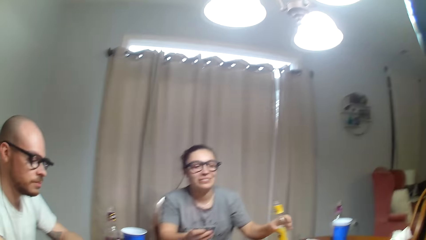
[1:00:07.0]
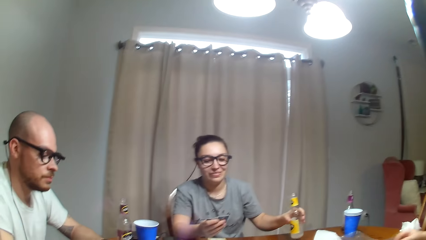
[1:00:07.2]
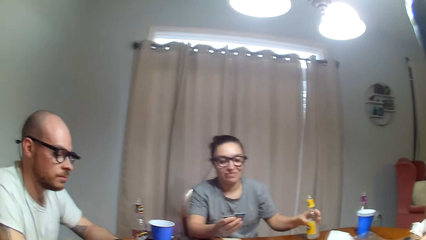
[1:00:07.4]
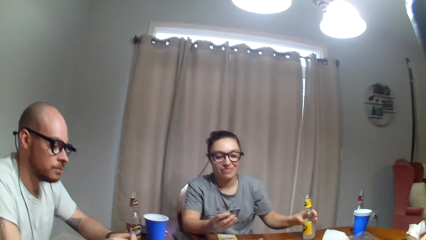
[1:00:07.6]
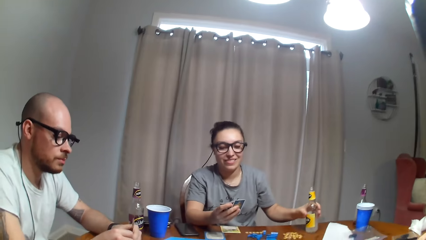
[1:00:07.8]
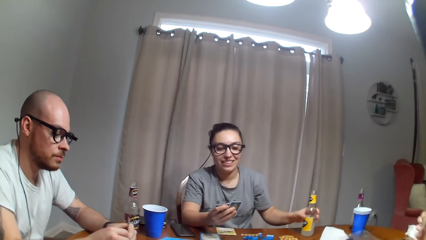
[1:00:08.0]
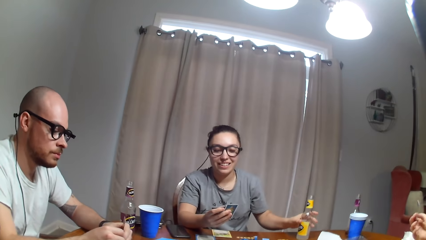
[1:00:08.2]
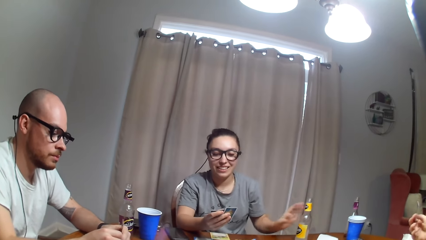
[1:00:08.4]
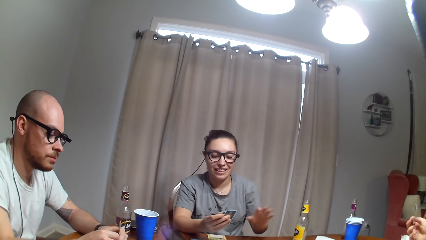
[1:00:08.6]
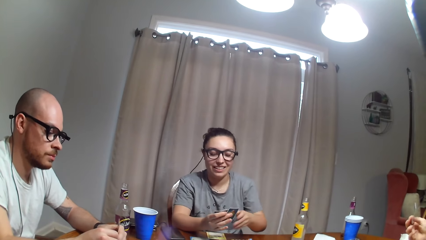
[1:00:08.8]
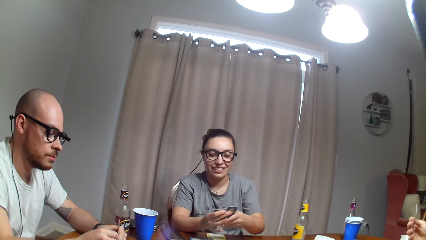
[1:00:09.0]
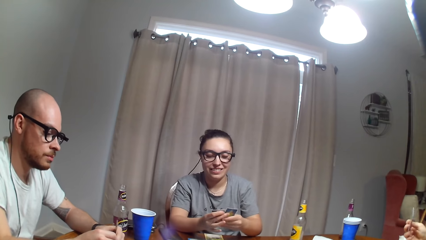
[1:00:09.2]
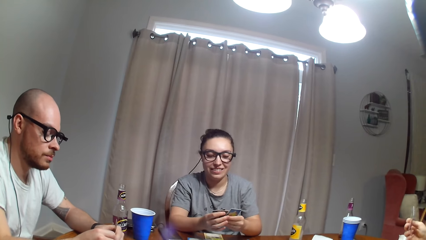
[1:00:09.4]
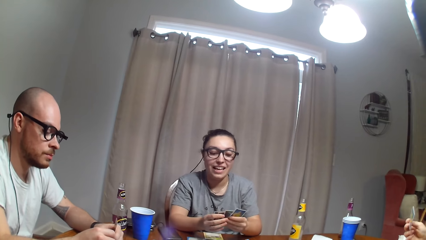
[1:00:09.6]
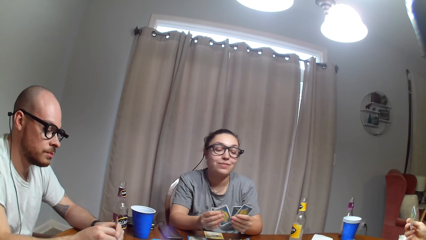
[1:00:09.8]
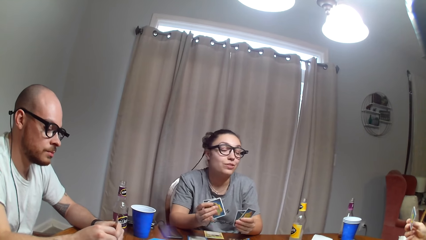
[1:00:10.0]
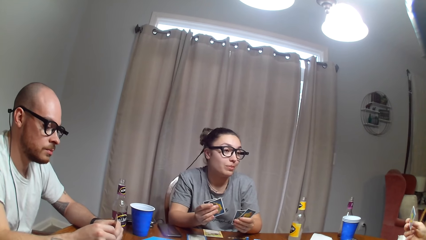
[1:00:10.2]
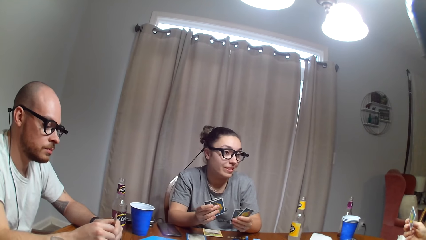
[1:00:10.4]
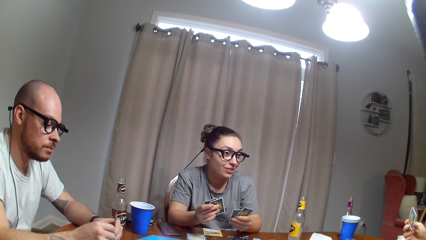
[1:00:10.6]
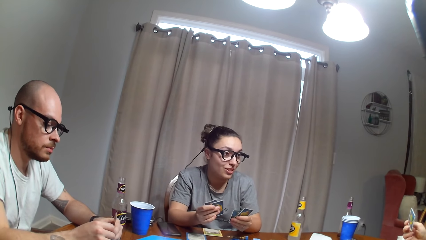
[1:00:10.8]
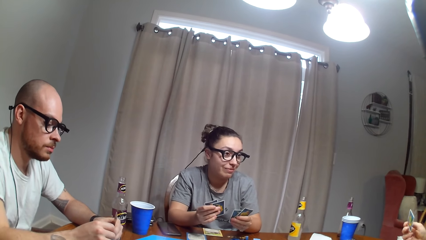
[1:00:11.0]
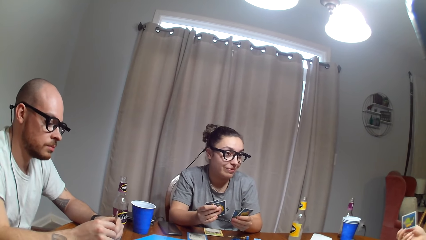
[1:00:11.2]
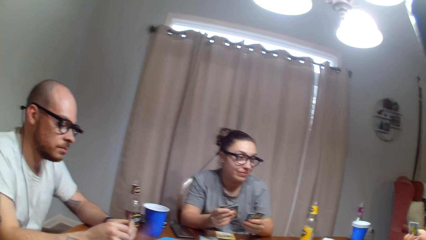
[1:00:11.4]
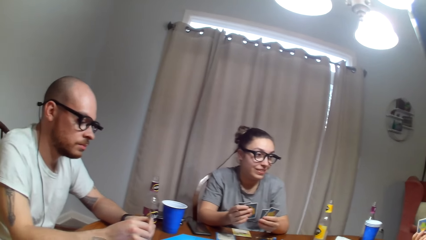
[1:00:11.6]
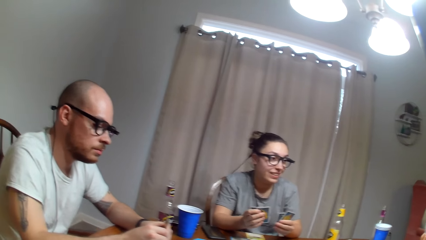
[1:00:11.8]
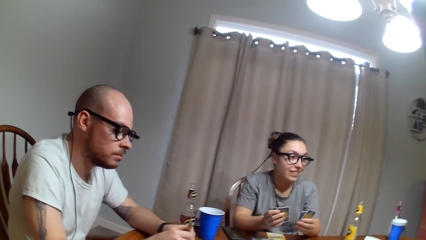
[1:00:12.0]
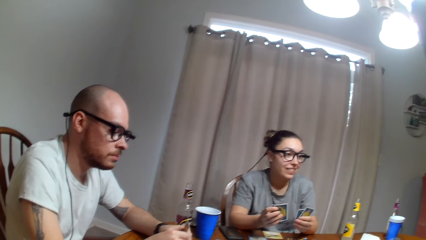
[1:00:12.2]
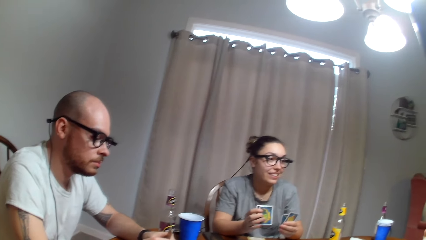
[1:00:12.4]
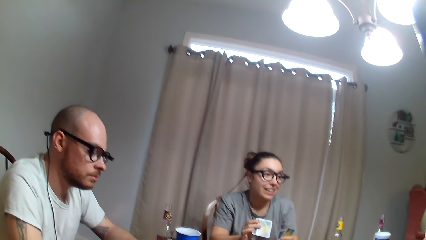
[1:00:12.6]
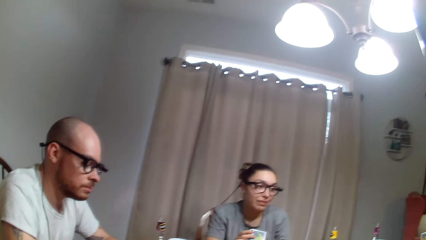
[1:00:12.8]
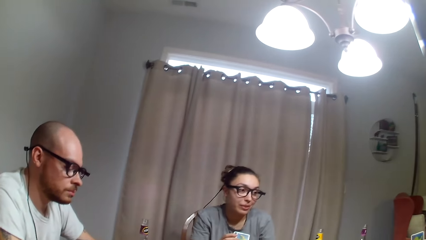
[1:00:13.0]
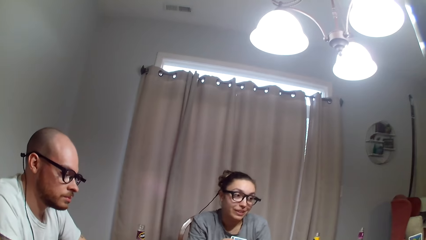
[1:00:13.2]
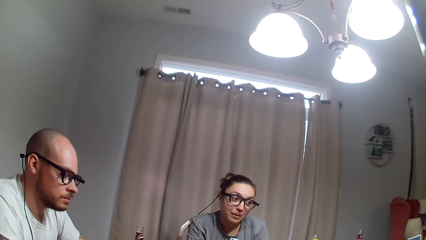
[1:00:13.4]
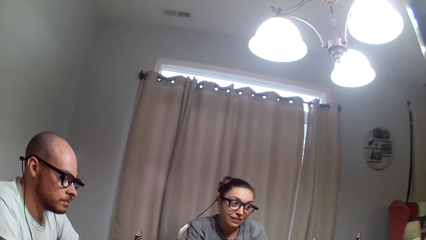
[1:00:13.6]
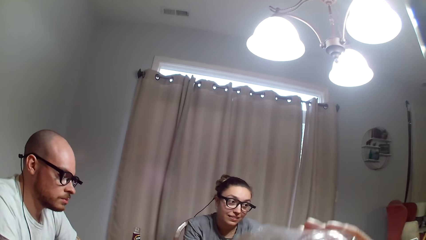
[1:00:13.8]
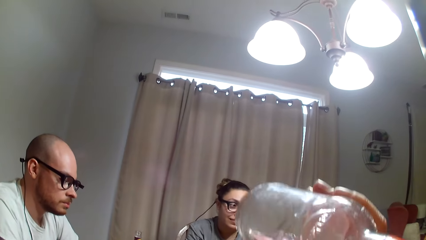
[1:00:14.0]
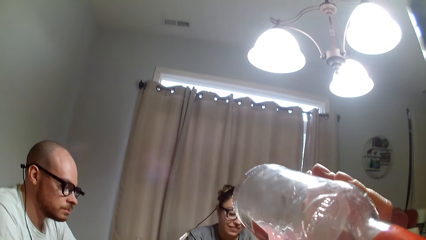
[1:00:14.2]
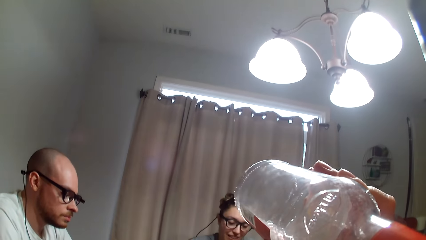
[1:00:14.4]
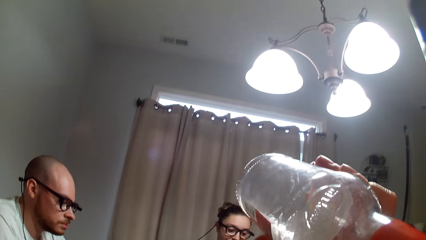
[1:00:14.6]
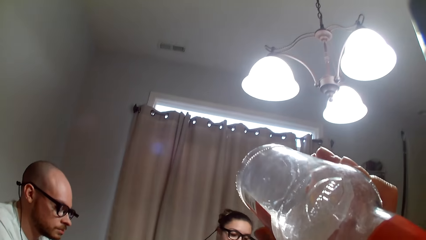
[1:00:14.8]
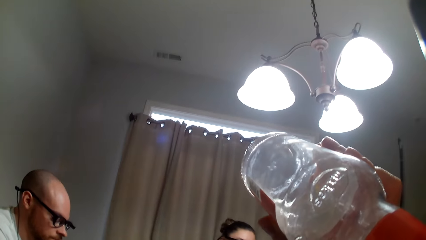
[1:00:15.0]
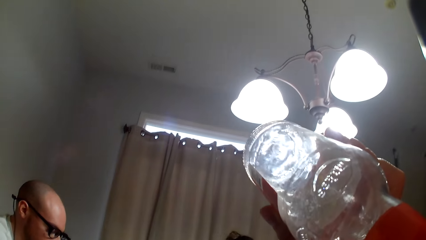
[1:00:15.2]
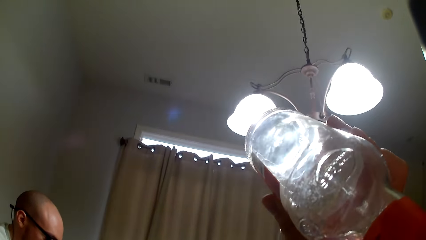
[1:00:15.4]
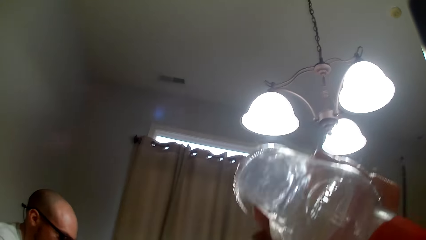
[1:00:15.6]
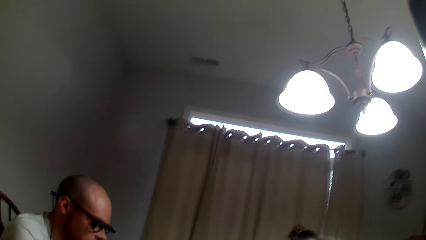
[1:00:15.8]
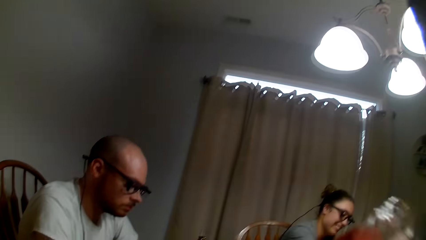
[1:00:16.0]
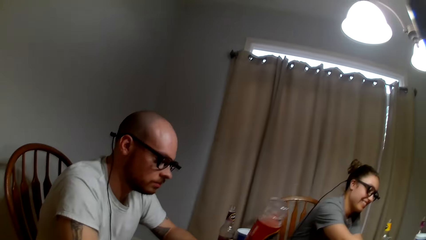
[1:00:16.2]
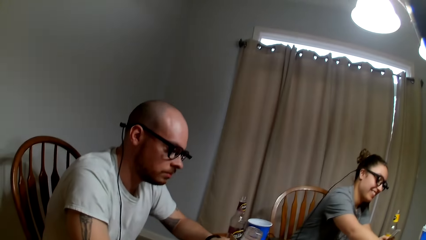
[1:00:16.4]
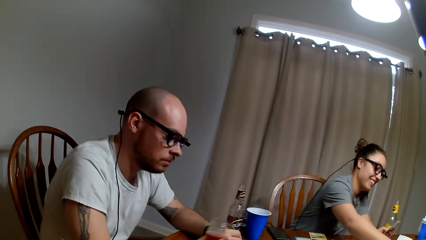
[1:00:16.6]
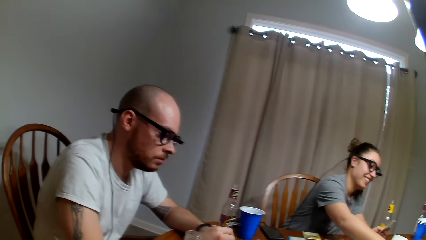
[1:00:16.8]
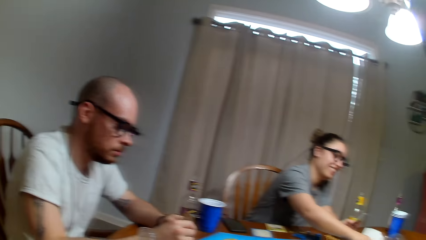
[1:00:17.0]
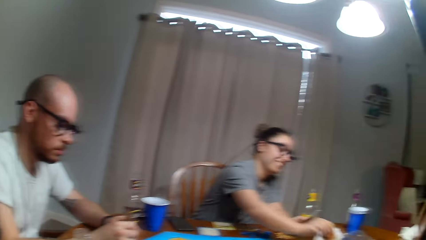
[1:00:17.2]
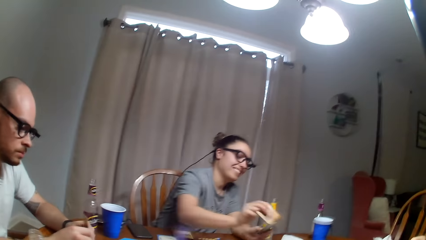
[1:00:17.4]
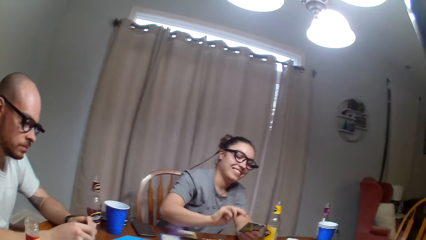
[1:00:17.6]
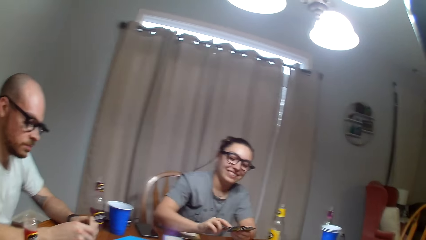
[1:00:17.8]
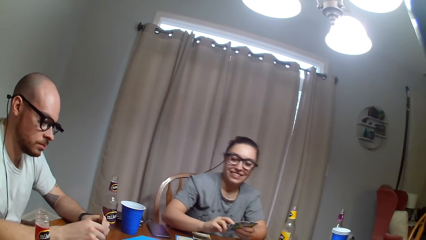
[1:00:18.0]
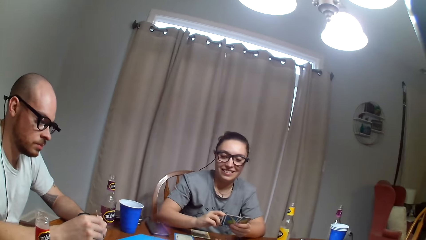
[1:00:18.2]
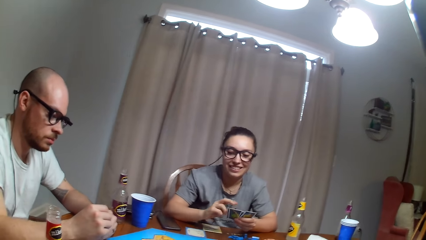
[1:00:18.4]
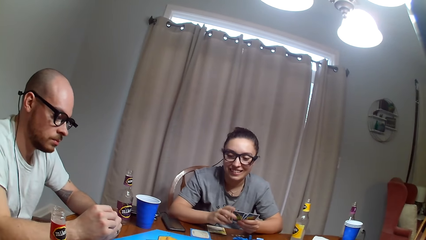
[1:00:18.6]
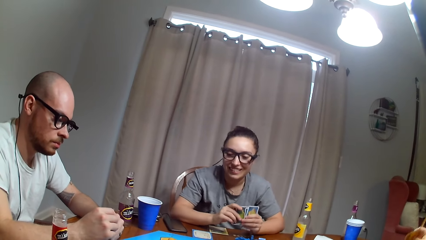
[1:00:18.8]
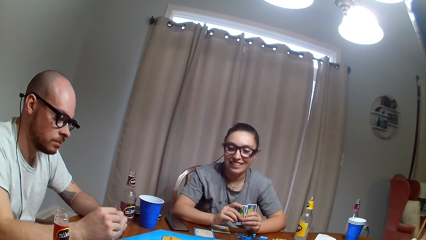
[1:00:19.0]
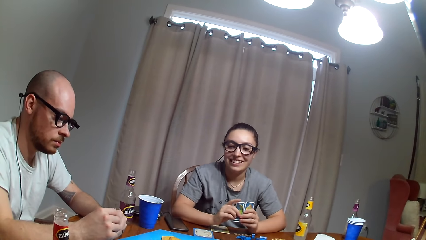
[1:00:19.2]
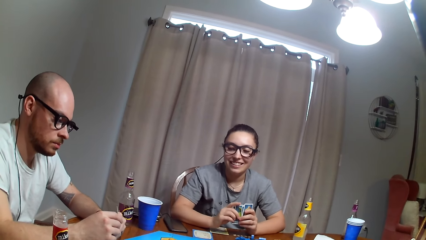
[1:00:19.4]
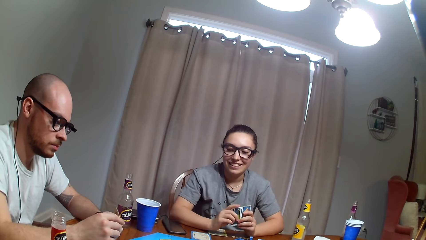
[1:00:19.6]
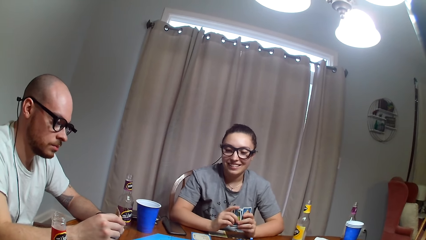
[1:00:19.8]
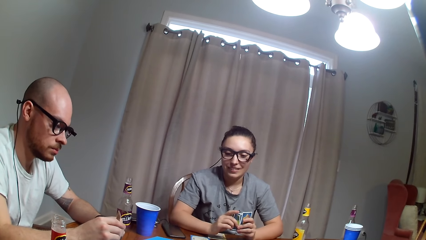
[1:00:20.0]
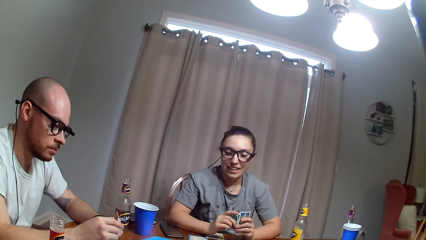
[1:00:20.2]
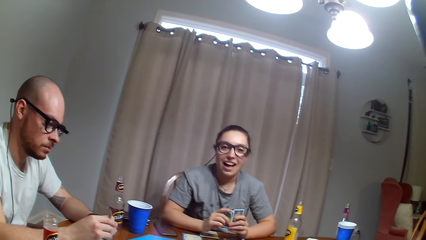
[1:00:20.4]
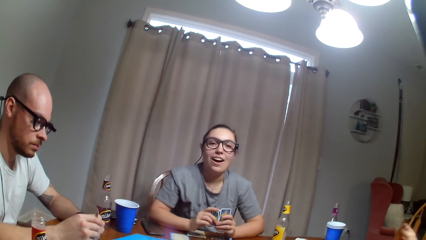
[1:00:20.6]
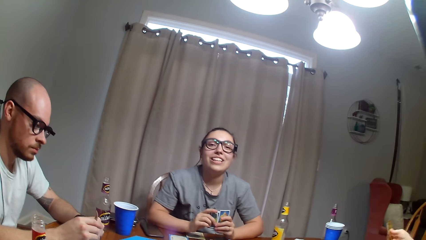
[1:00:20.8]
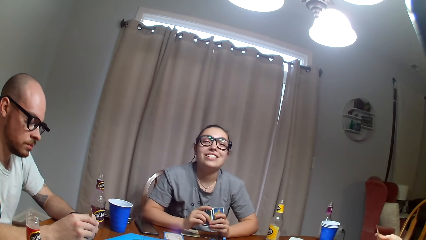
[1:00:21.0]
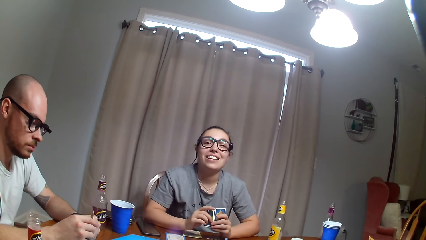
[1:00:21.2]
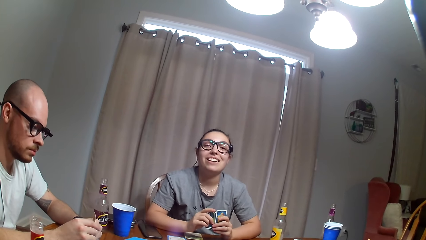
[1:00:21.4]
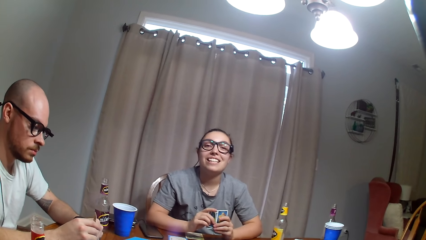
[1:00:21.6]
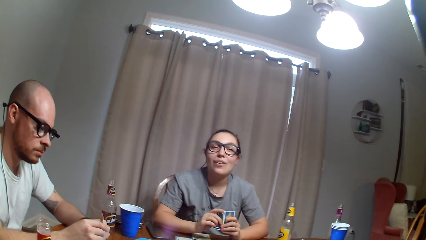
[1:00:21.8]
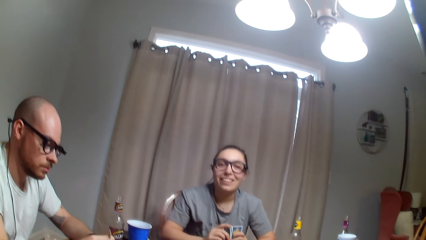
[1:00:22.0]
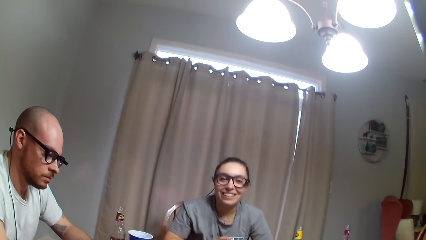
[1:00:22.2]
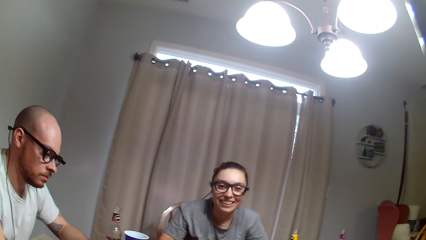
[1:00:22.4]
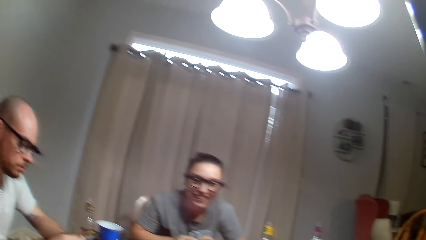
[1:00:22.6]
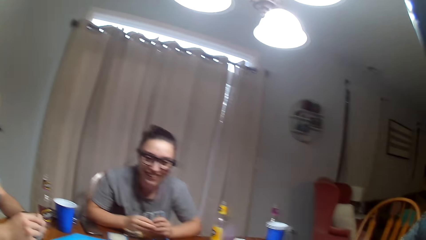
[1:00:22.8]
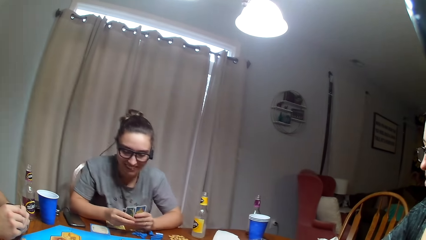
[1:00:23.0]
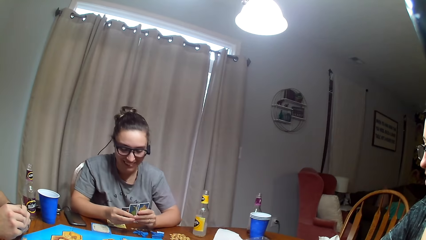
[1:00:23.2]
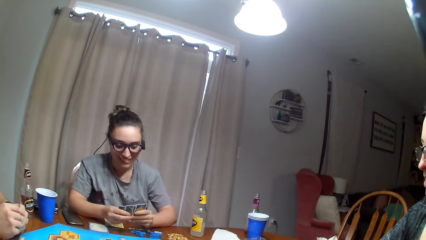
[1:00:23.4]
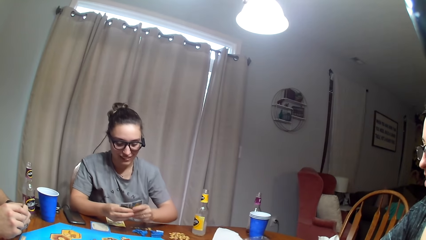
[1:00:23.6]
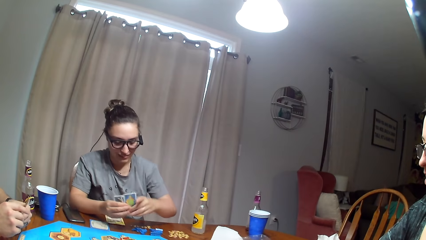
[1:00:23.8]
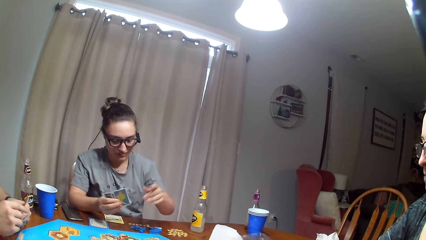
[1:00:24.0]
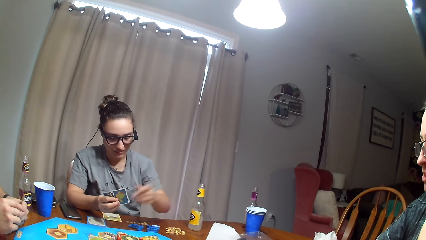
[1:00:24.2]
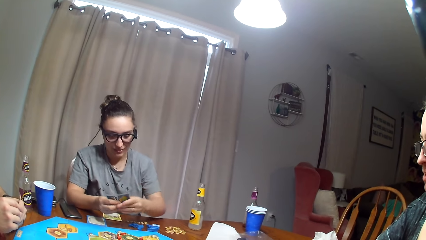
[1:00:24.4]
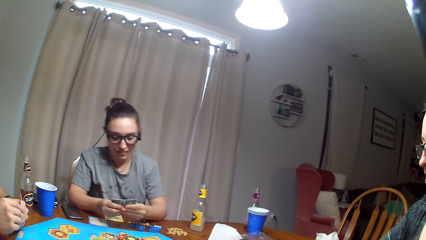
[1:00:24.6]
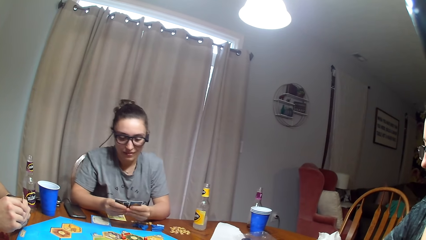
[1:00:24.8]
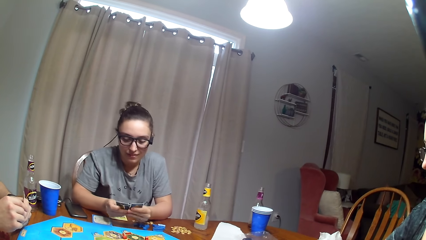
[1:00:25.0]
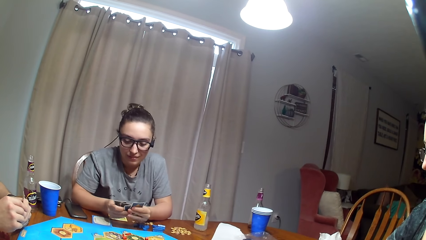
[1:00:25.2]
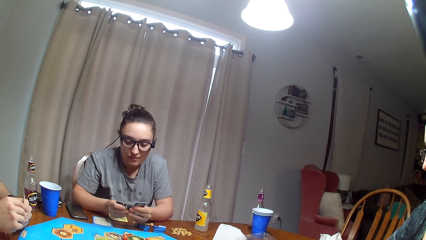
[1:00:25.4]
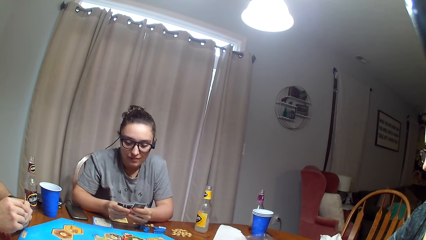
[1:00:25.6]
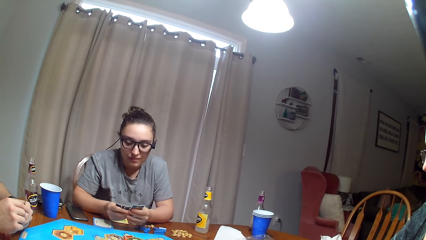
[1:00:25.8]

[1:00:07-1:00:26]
A woman puts a soda down. The camera wearer drinks the soda. They put the soda down. The woman picks a card. The camera wearer dialogues with the woman.
